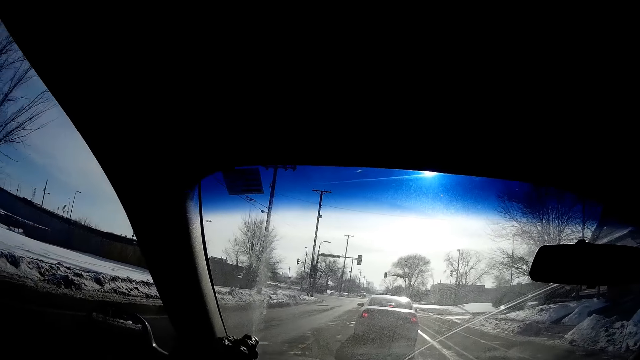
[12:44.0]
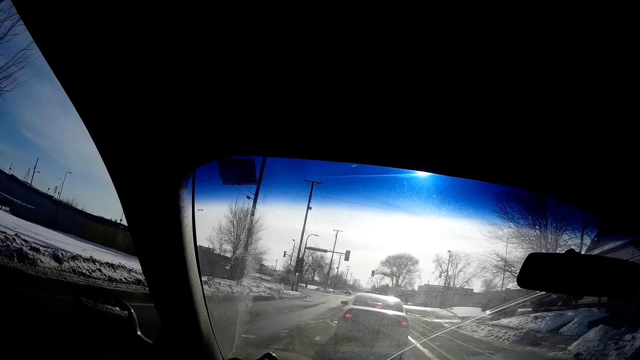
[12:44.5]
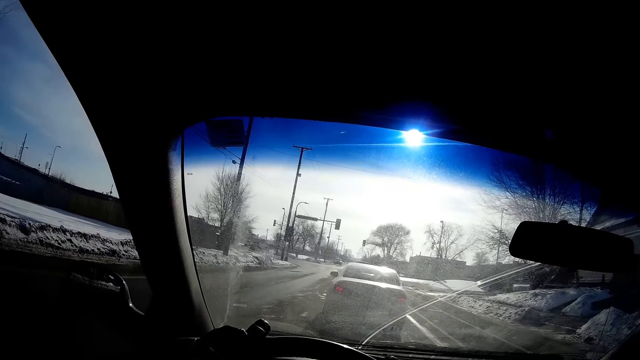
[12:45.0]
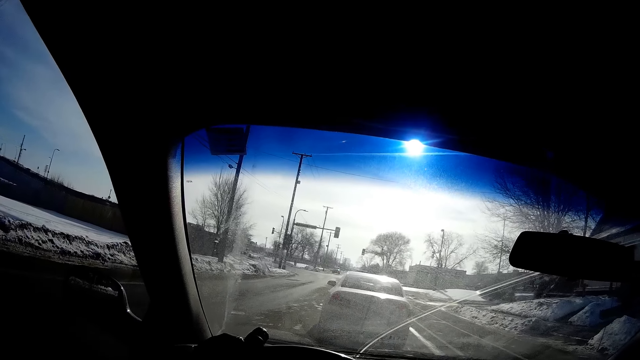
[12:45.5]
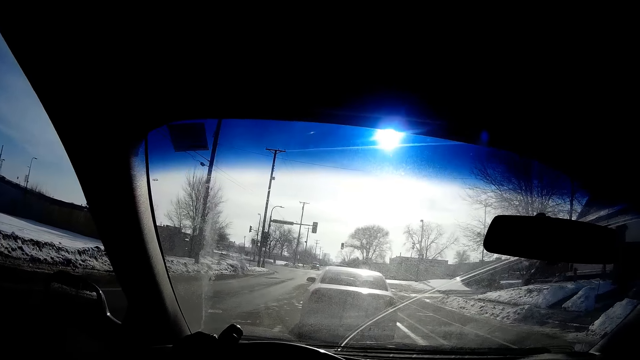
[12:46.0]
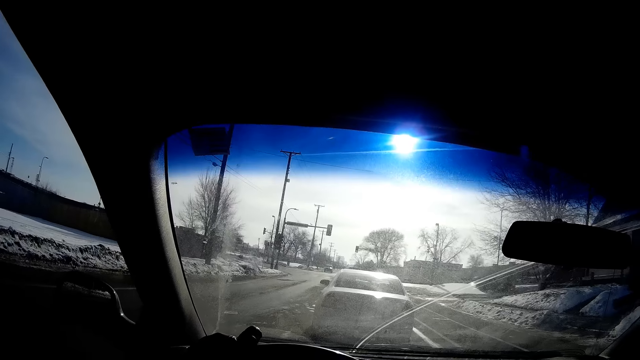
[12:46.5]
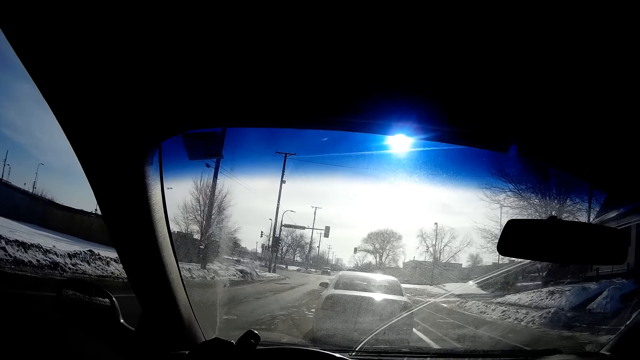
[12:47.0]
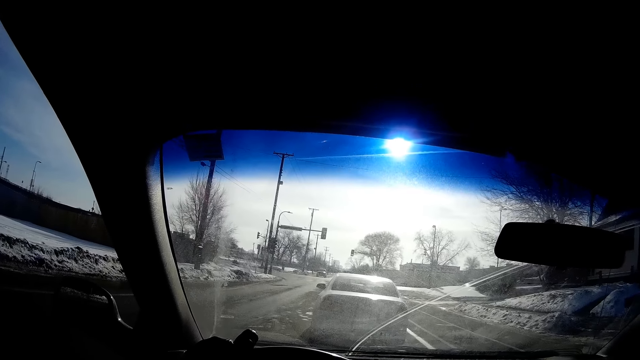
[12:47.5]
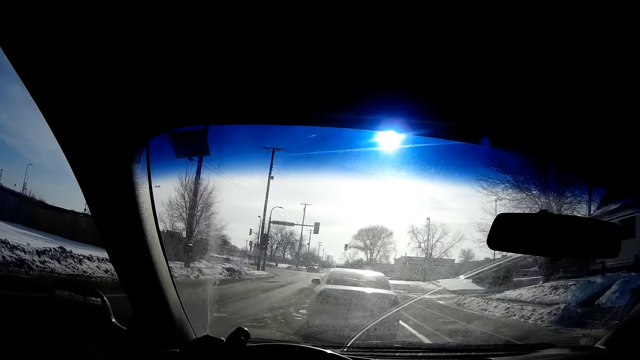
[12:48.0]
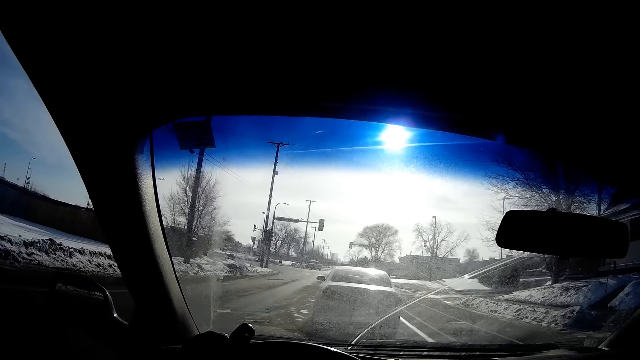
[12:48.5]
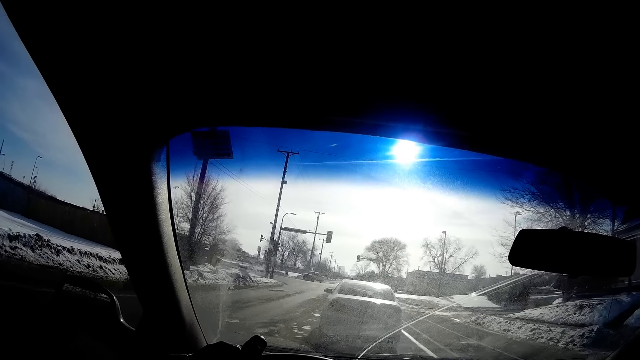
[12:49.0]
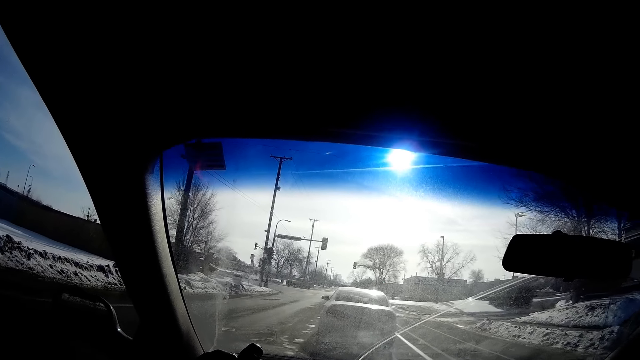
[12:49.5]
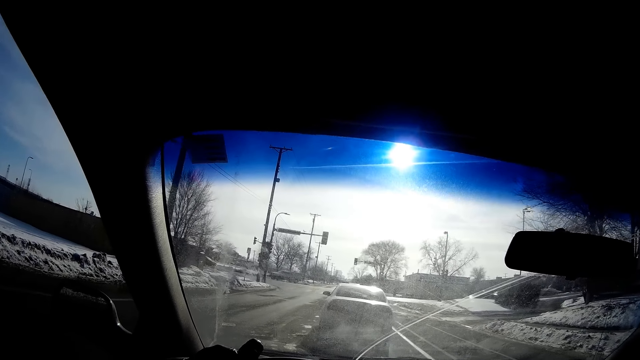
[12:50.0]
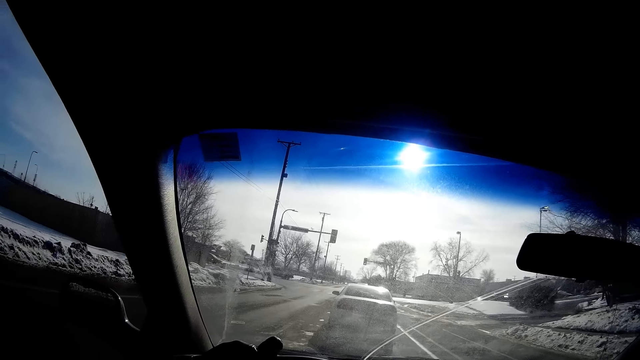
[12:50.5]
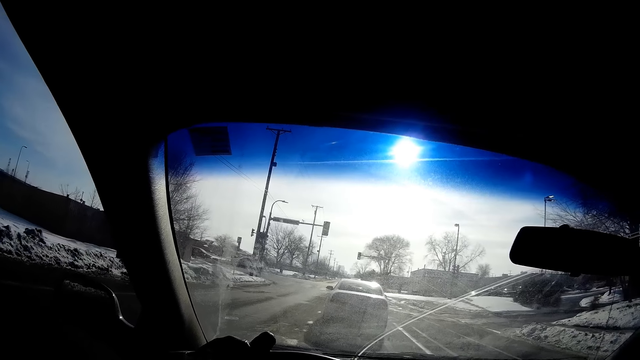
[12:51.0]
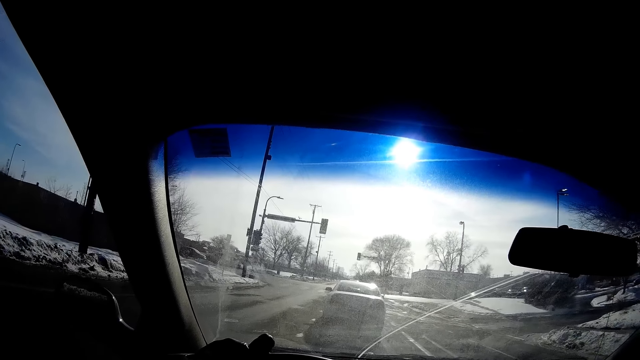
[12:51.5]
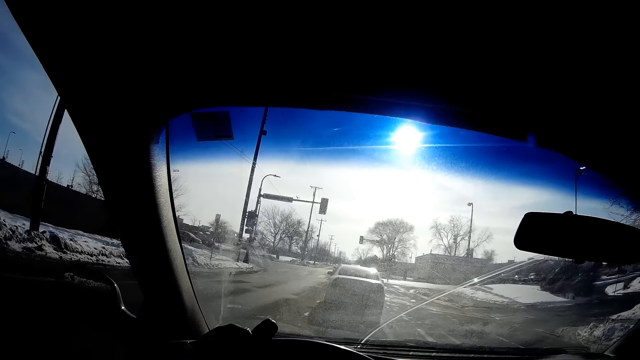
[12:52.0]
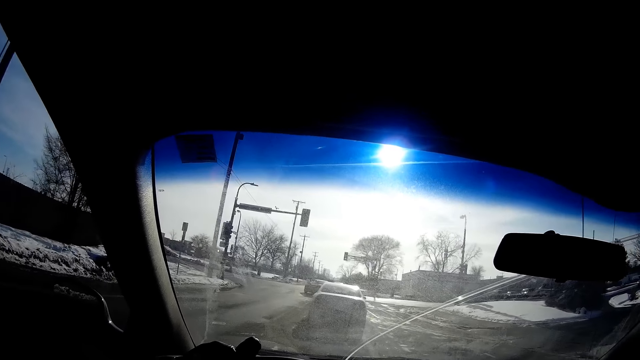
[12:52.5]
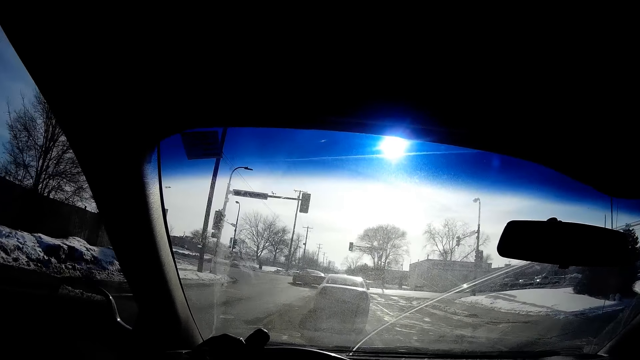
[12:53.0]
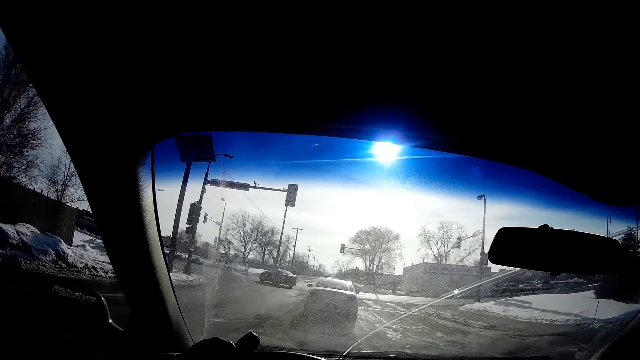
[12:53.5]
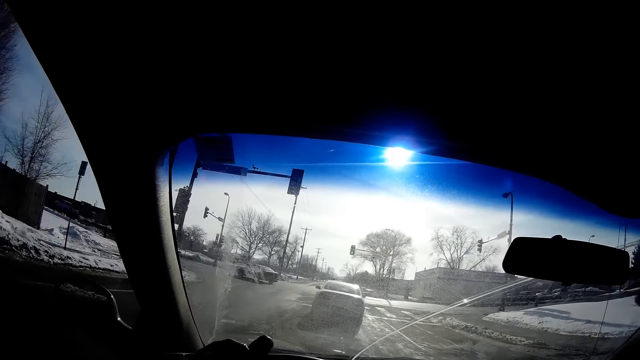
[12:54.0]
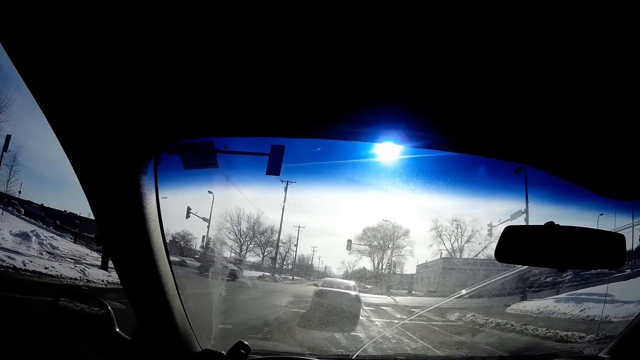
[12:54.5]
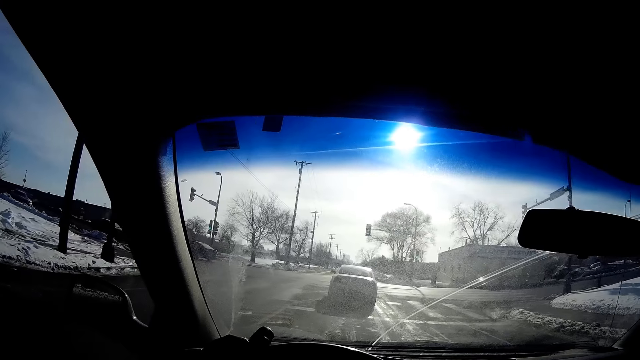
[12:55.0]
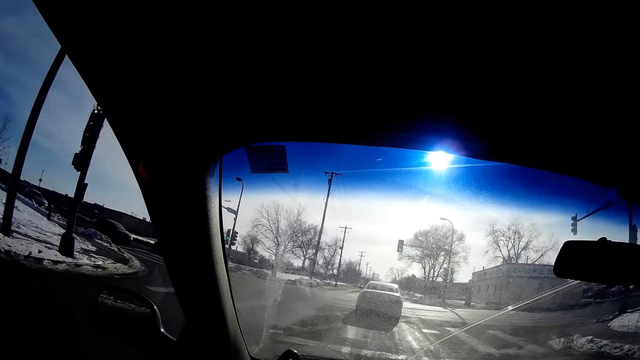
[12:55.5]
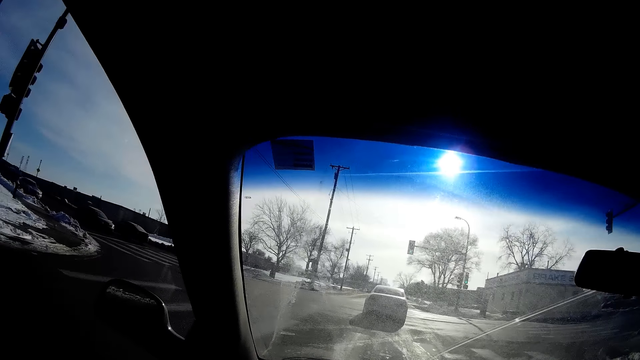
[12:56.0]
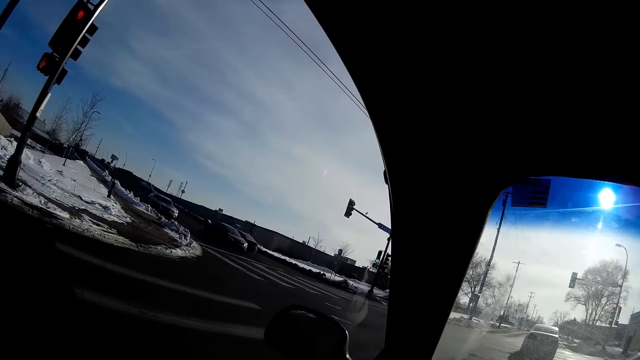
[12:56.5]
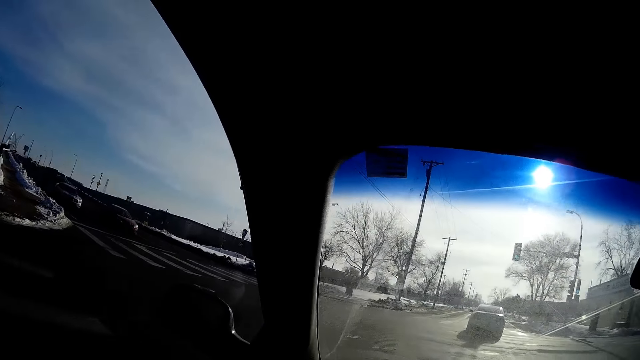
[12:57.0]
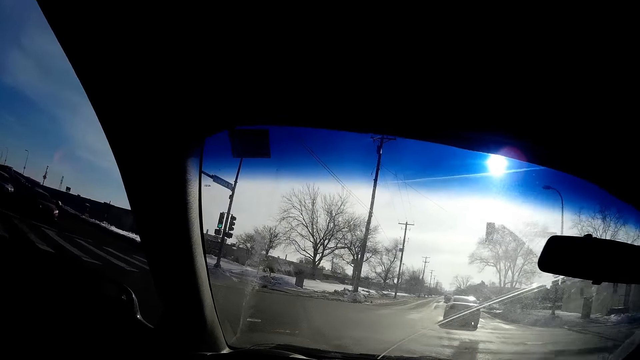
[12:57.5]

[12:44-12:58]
The camera wearer stops the car behind a car at a traffic light with the steering wheel in his left hand. He moves the car with his left hand on the steering wheel.

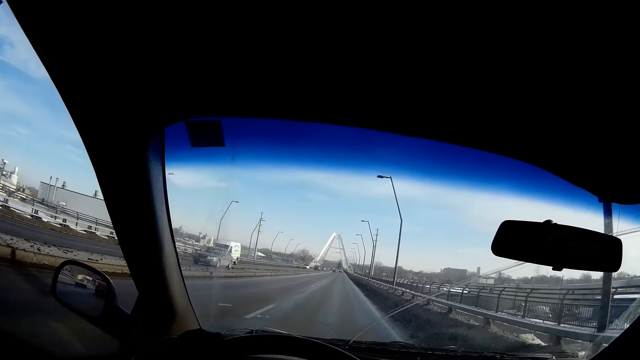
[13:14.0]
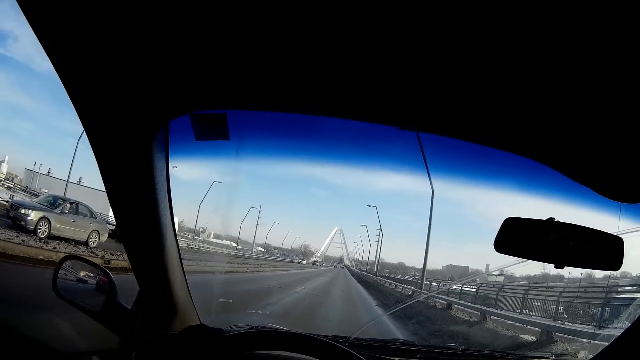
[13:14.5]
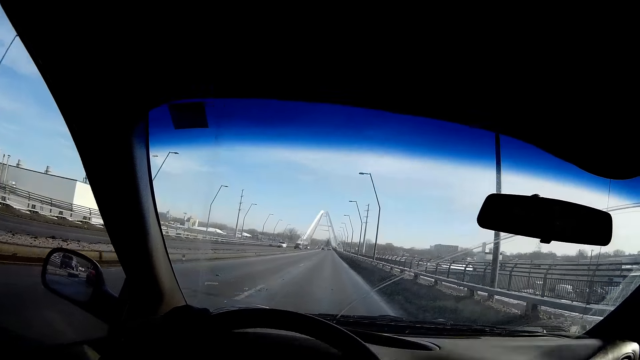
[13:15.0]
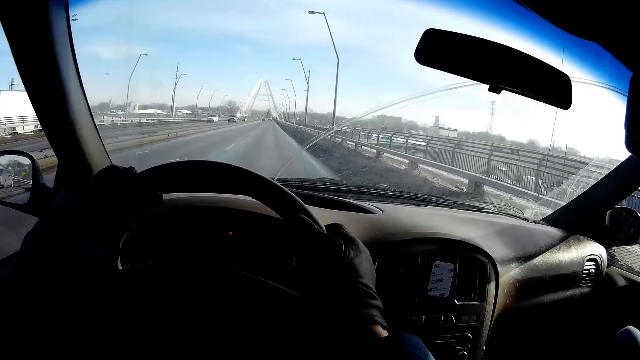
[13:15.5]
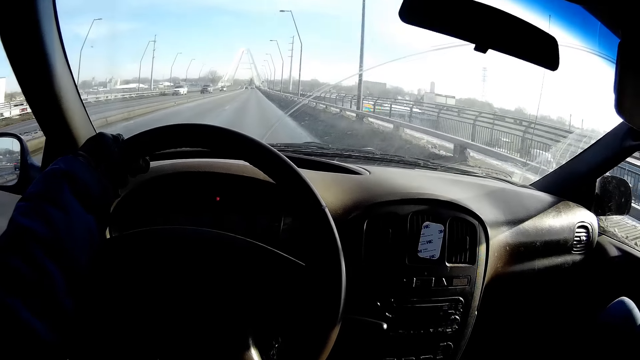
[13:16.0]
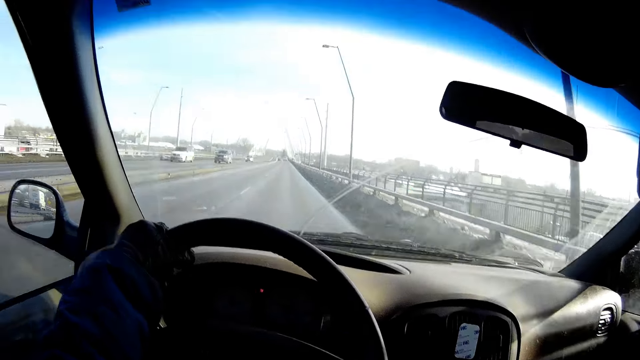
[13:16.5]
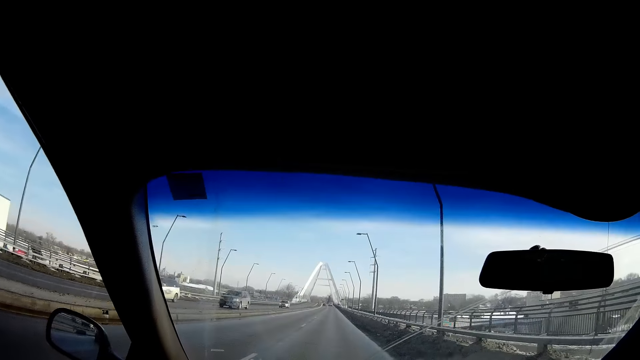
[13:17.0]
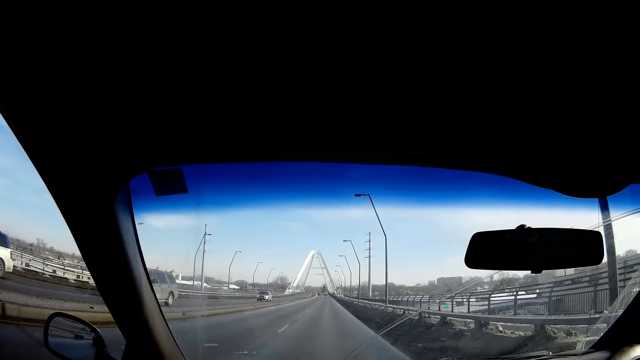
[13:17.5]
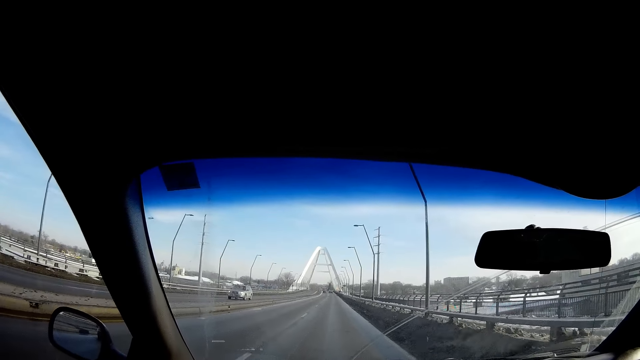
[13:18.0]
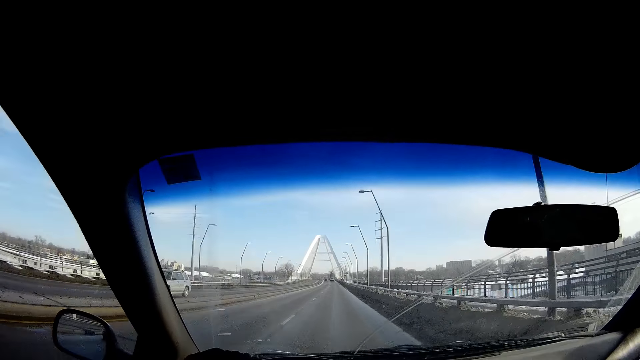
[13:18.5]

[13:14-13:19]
The camera wearer removes his right hand from the steering wheel.
